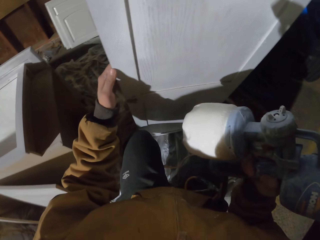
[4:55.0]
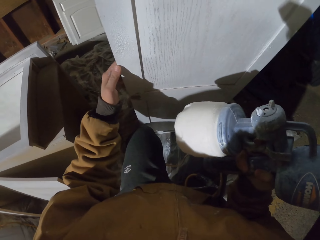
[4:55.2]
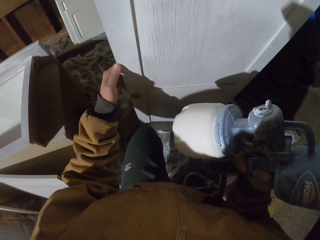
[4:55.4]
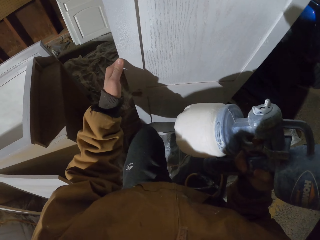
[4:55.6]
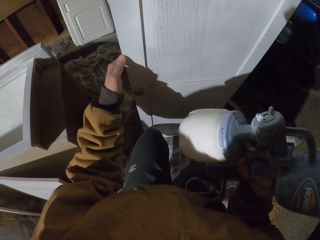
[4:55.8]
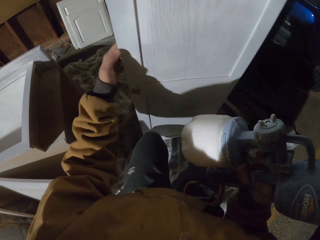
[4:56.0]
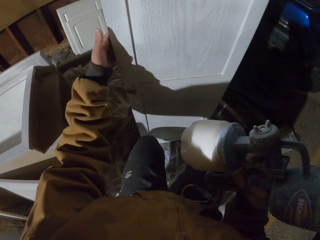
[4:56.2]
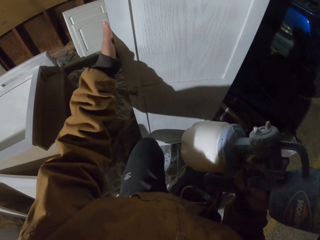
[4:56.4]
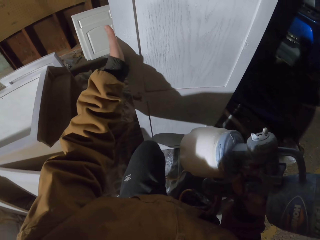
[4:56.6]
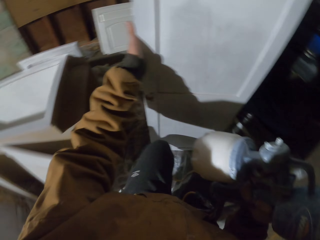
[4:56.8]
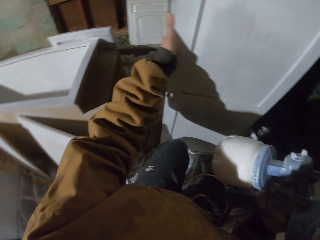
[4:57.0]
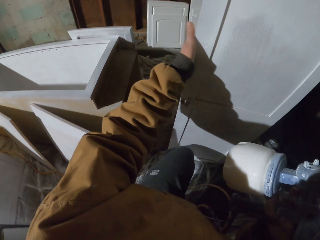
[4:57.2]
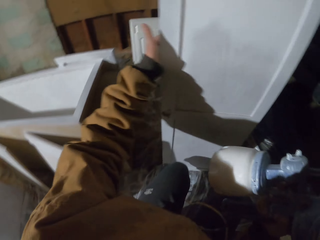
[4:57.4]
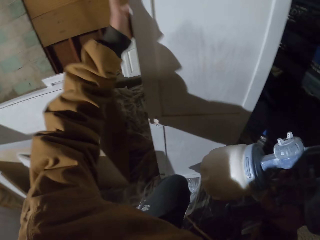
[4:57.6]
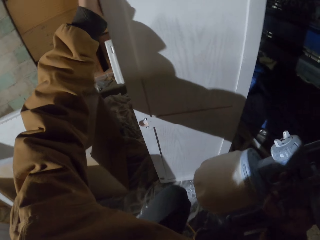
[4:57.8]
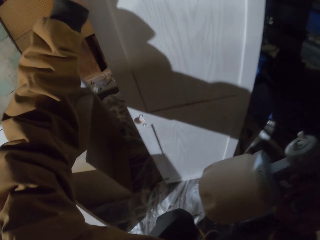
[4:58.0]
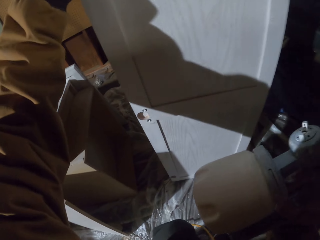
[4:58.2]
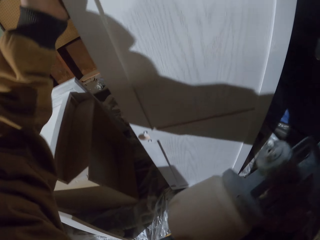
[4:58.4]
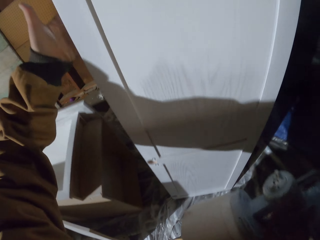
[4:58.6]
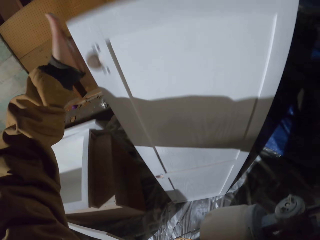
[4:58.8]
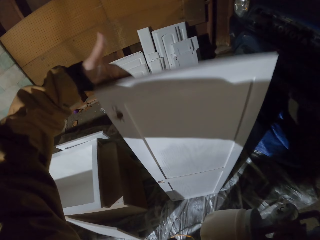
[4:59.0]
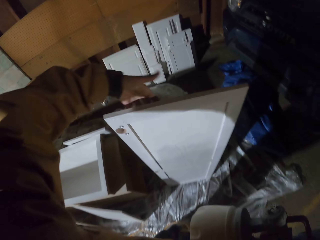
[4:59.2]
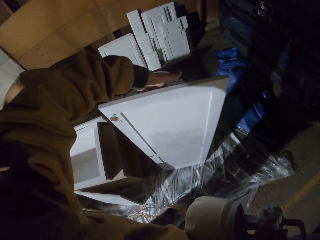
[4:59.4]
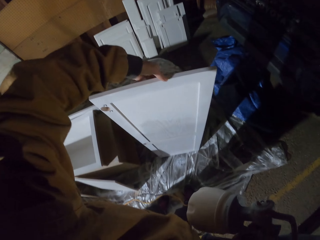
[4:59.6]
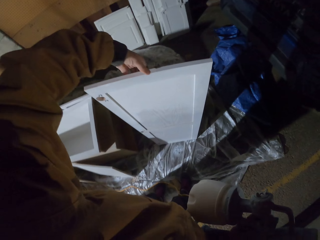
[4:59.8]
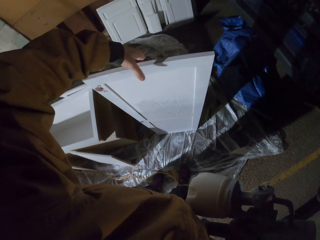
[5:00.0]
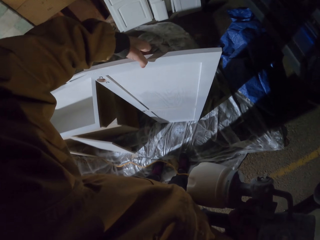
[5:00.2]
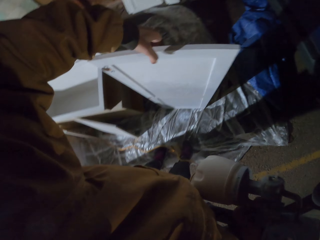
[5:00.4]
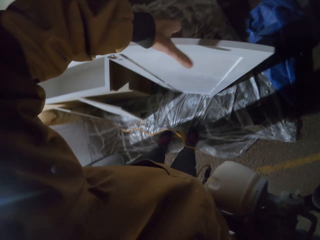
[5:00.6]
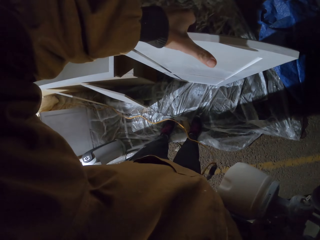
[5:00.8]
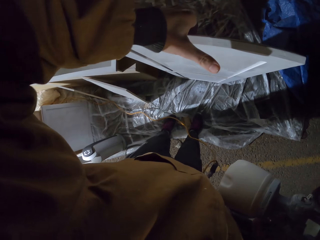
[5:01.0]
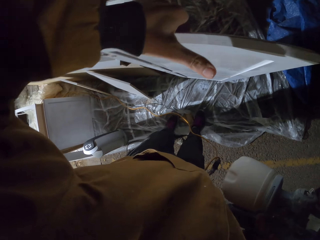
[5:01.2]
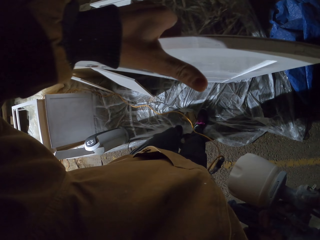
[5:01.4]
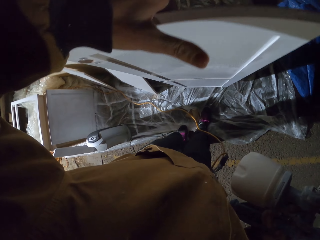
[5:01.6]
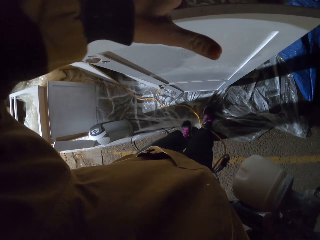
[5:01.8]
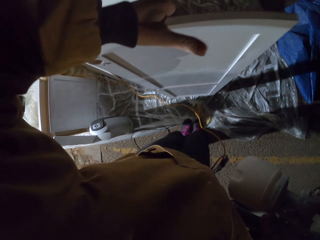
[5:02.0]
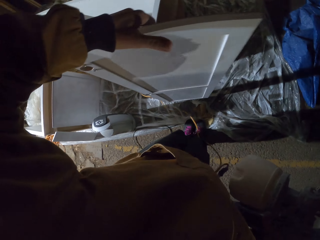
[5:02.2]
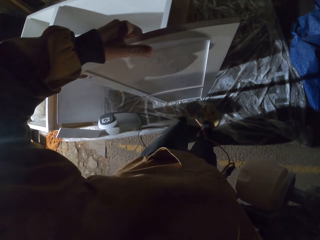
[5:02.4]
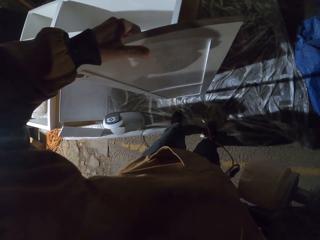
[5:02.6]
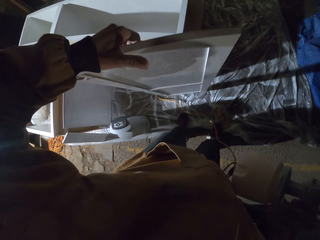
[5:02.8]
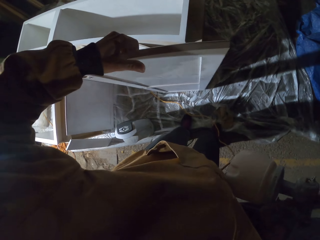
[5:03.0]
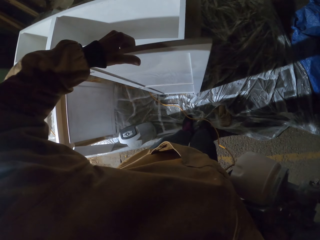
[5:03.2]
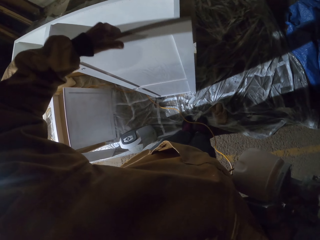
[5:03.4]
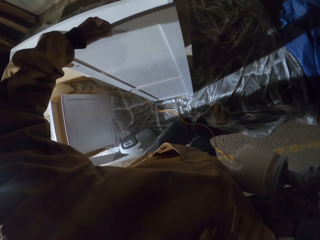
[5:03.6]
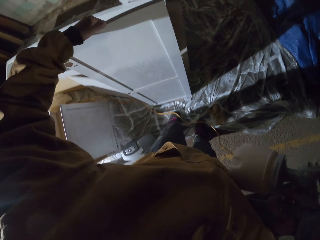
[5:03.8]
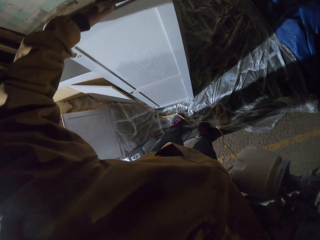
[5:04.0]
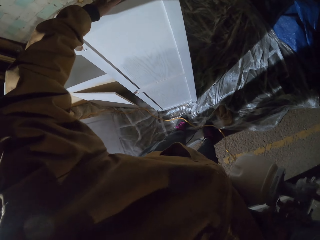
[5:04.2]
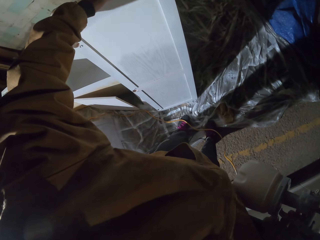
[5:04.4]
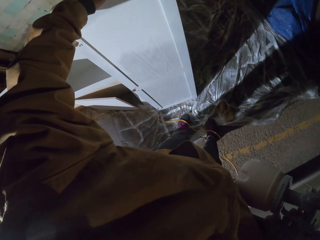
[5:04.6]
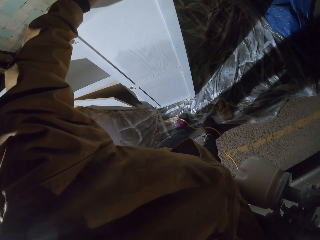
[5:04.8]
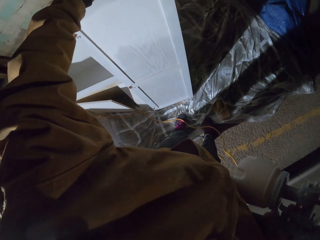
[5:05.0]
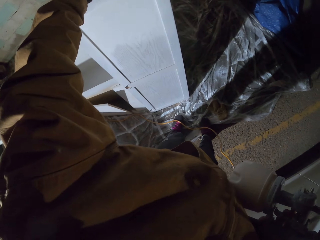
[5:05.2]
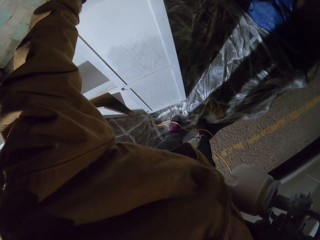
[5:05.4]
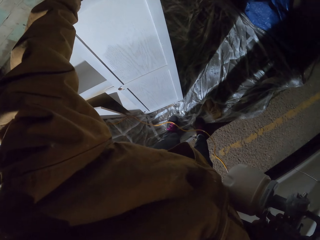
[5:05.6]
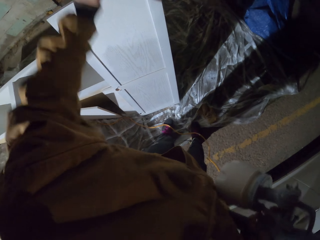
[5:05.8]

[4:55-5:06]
The camera wearer holds the door. He stands up on his feet. He turns around. He lifts the cabinet door. He walks. He puts the cabinet door down.

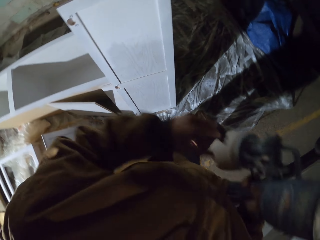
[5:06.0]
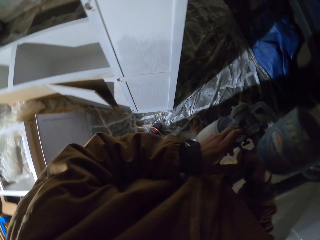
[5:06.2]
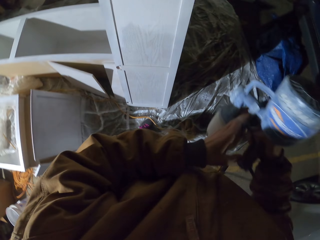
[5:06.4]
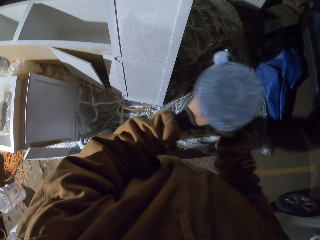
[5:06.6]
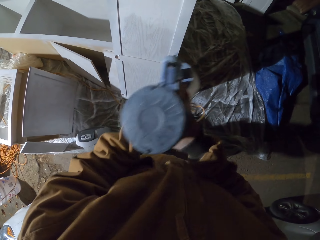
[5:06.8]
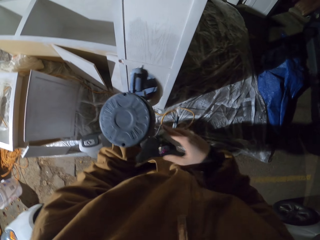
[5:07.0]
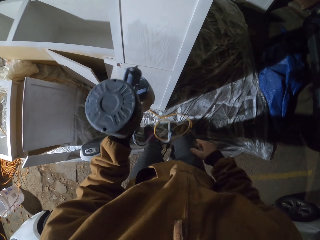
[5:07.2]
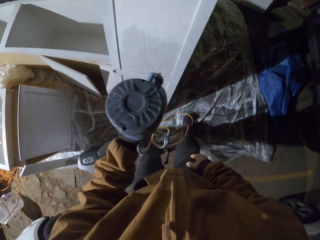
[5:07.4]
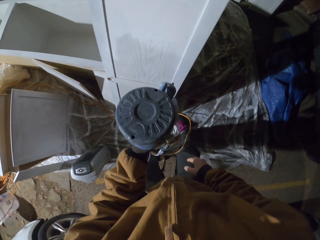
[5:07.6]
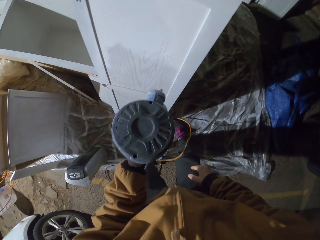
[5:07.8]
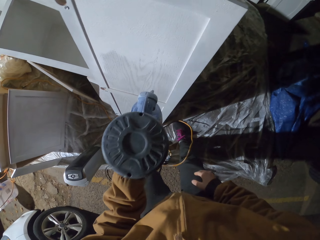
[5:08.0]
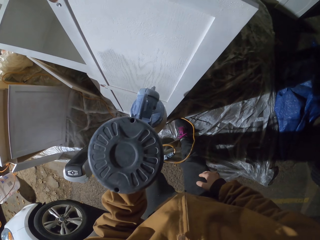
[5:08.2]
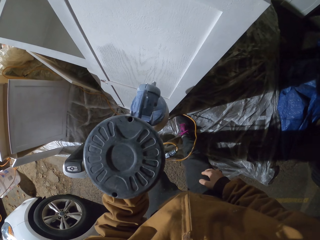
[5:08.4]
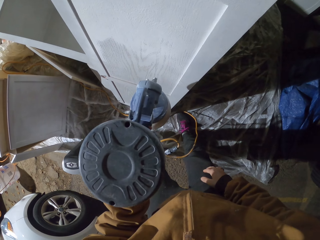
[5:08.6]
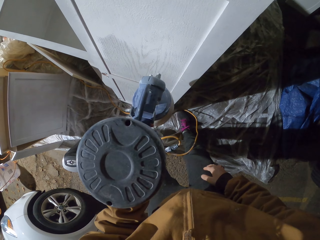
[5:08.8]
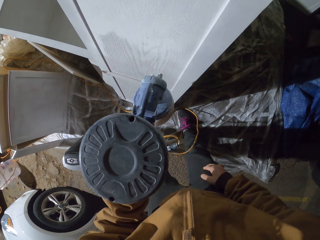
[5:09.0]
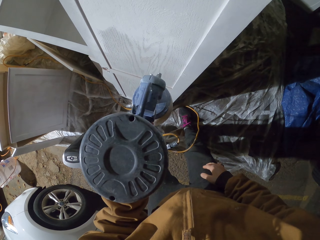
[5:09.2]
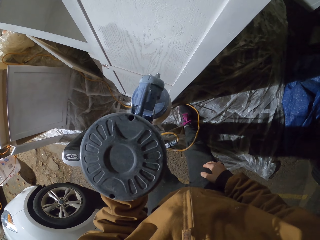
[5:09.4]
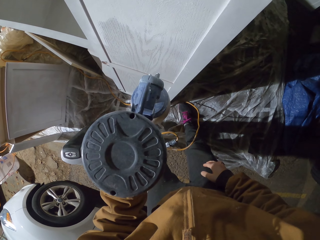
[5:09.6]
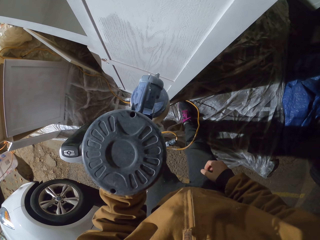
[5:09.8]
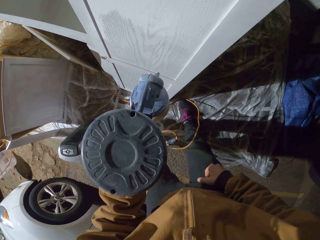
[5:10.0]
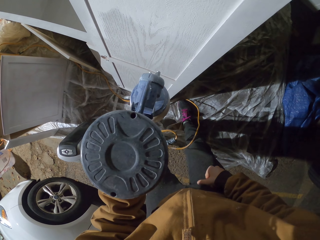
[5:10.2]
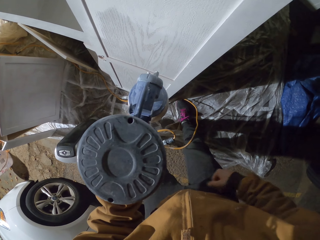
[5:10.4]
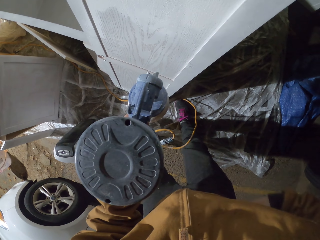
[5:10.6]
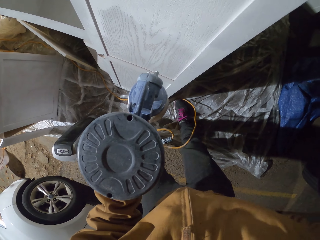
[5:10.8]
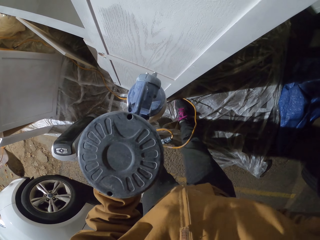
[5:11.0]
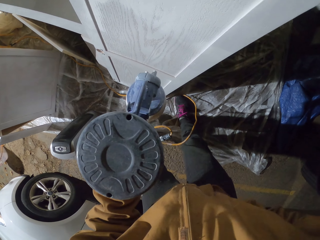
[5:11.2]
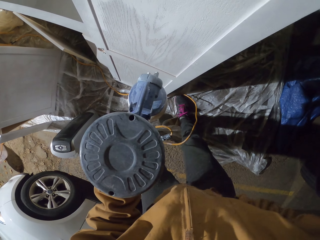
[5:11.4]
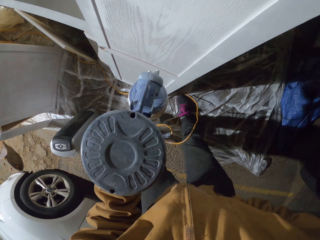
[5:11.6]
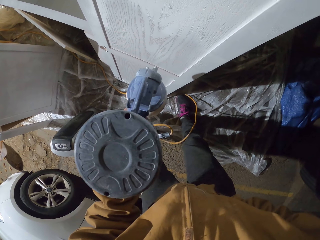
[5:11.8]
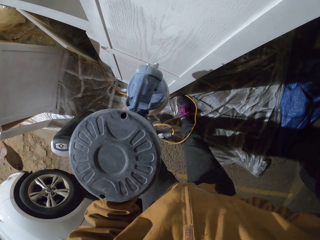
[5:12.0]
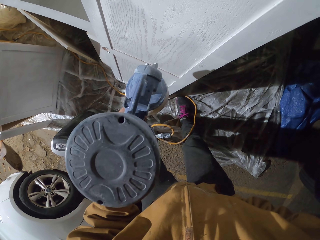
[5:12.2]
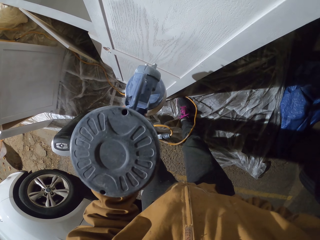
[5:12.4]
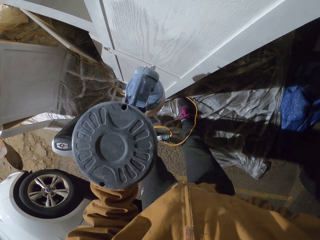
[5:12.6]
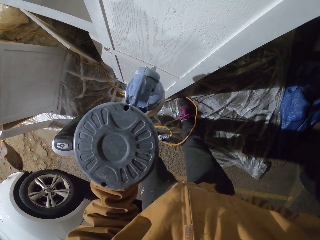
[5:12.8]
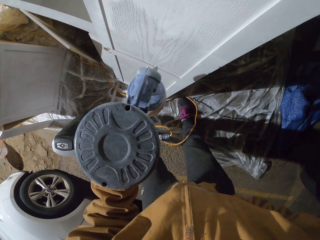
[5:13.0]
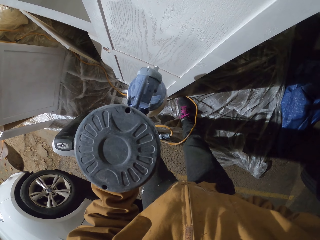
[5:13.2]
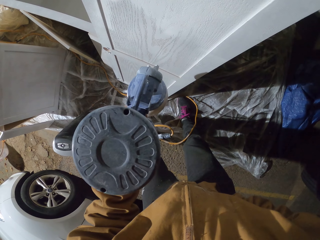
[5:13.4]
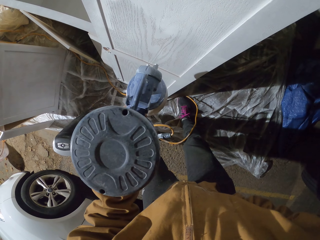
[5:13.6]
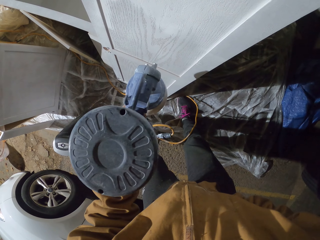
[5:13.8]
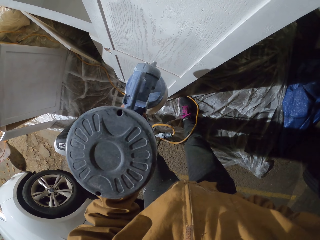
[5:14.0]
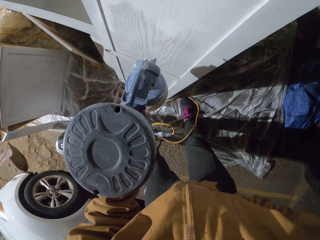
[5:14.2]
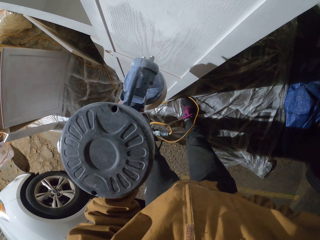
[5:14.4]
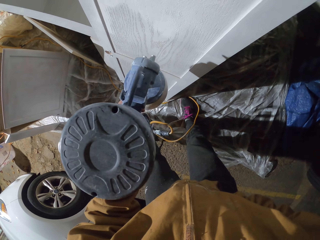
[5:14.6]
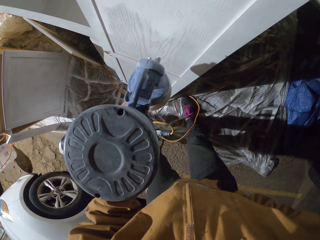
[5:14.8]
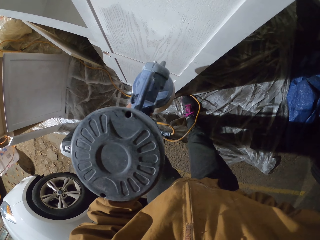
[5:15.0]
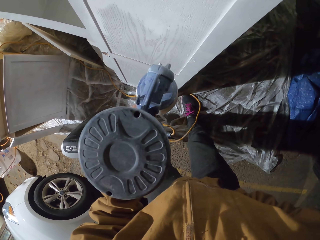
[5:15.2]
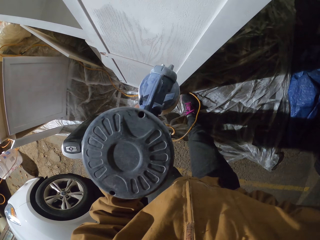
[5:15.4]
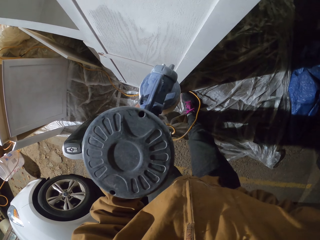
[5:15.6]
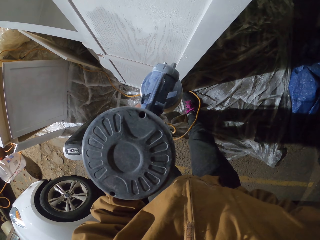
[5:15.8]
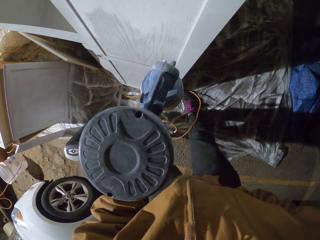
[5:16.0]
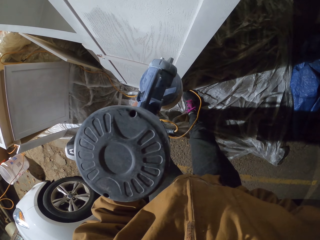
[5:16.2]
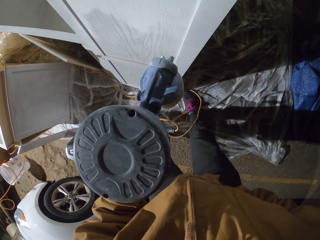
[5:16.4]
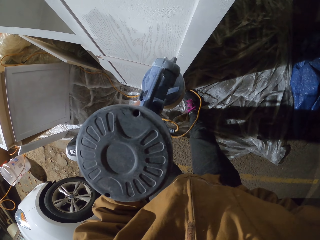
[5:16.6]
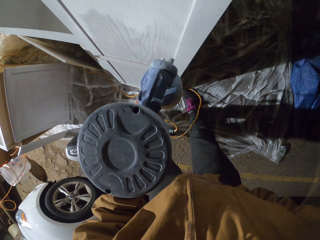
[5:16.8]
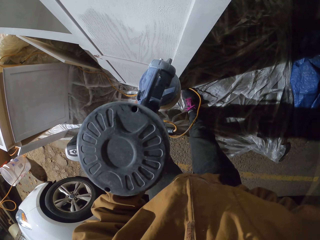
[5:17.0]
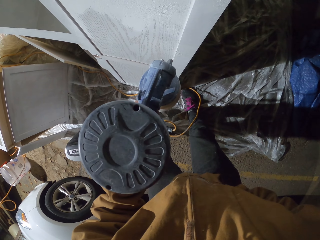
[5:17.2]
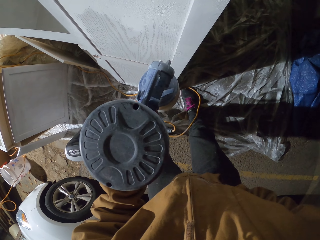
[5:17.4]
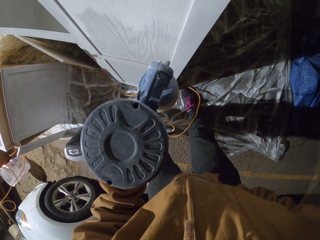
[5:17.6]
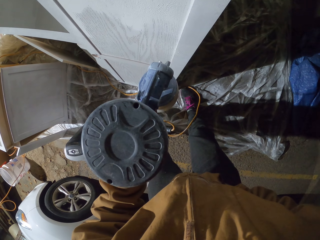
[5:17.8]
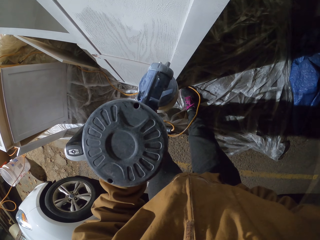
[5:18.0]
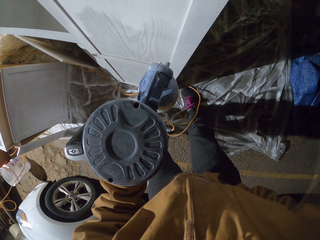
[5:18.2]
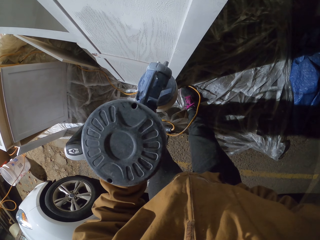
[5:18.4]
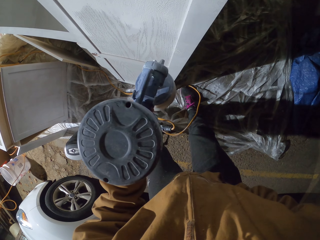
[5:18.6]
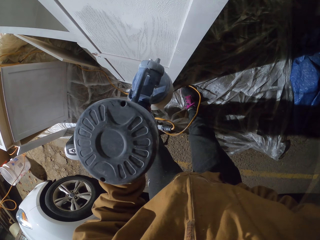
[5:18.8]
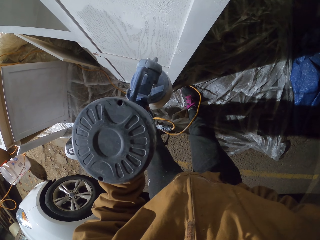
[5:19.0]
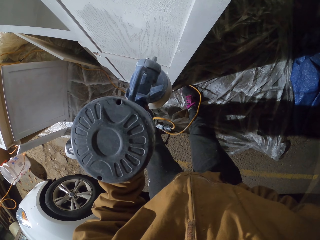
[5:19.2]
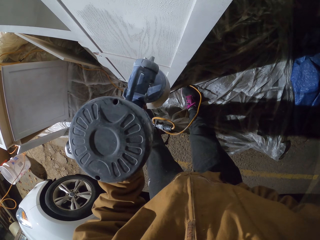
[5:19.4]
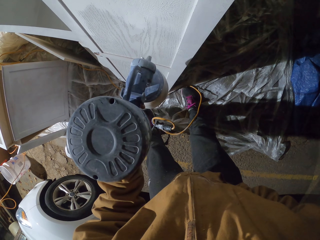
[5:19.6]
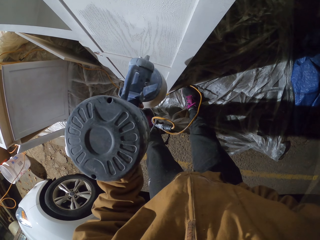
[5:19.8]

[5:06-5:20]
The camera wearer moves his hand with the paint sprayer. He sprays the door with a spray paint gun.
